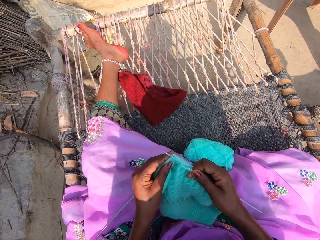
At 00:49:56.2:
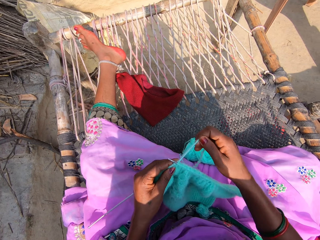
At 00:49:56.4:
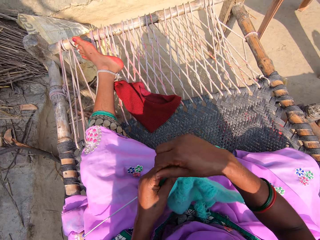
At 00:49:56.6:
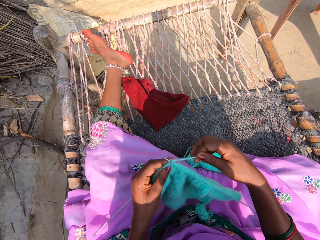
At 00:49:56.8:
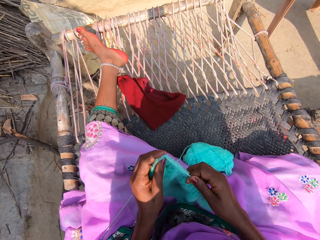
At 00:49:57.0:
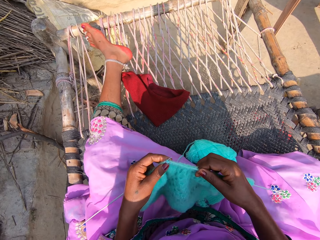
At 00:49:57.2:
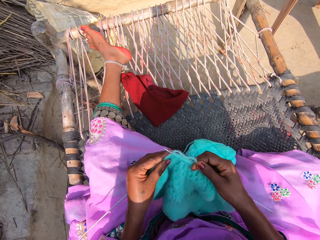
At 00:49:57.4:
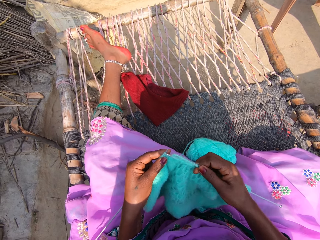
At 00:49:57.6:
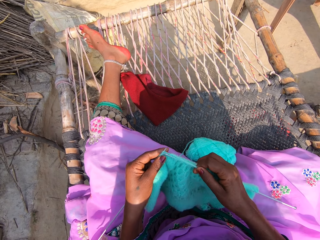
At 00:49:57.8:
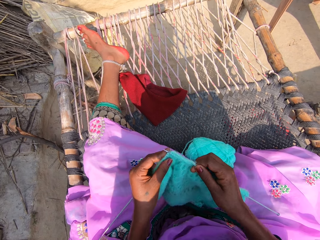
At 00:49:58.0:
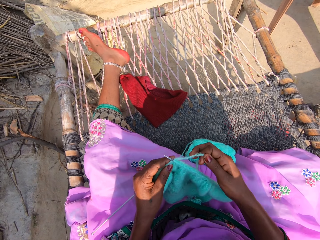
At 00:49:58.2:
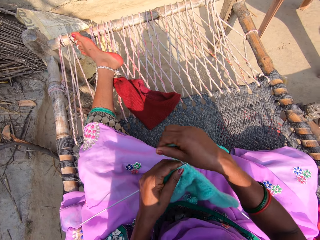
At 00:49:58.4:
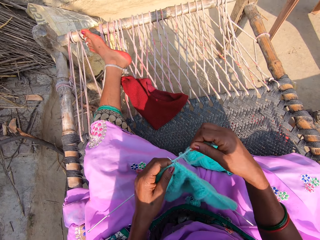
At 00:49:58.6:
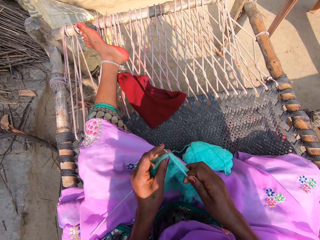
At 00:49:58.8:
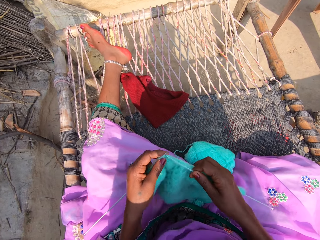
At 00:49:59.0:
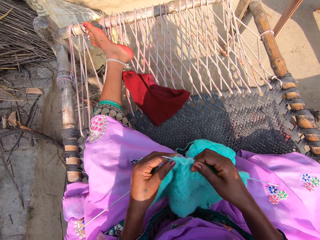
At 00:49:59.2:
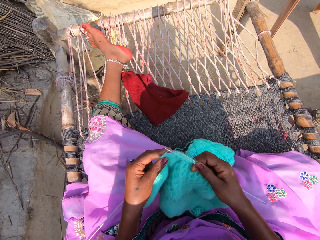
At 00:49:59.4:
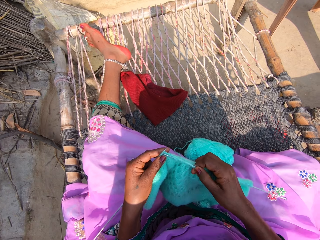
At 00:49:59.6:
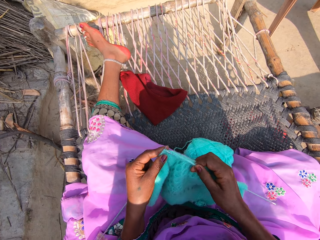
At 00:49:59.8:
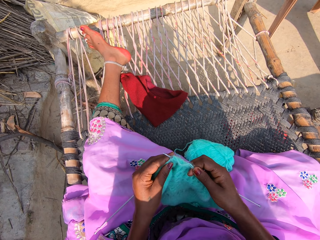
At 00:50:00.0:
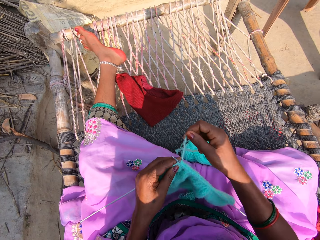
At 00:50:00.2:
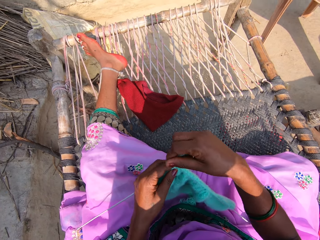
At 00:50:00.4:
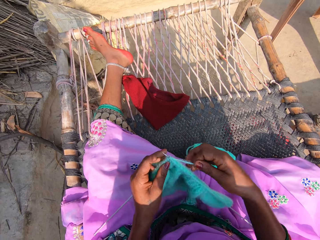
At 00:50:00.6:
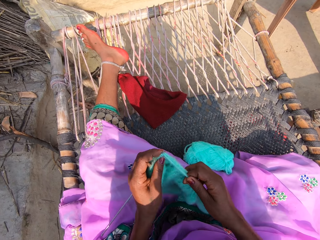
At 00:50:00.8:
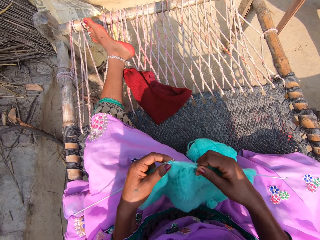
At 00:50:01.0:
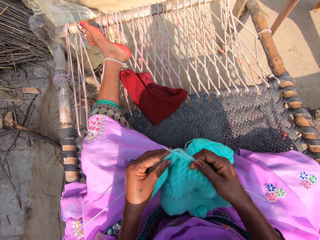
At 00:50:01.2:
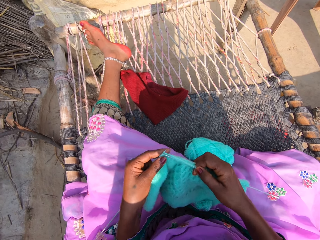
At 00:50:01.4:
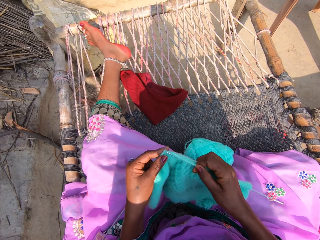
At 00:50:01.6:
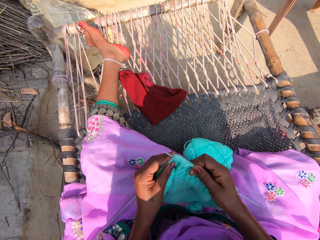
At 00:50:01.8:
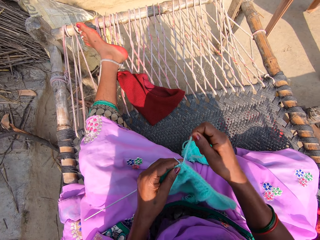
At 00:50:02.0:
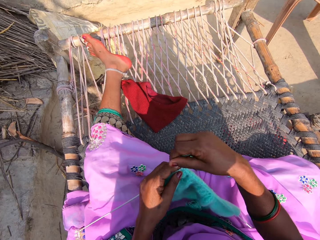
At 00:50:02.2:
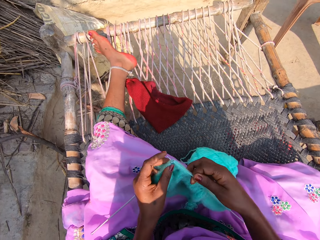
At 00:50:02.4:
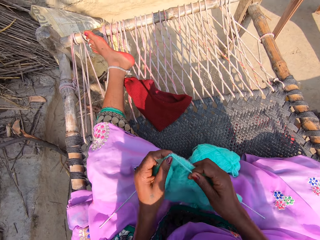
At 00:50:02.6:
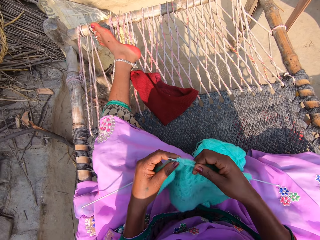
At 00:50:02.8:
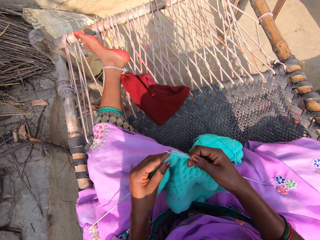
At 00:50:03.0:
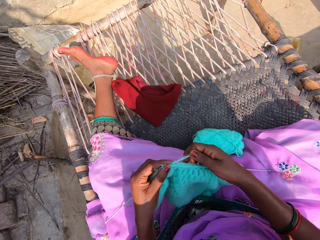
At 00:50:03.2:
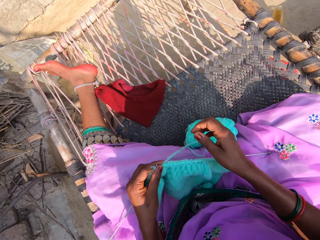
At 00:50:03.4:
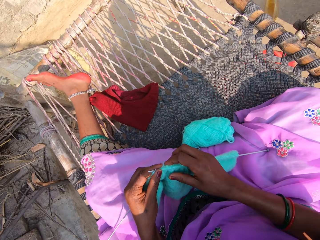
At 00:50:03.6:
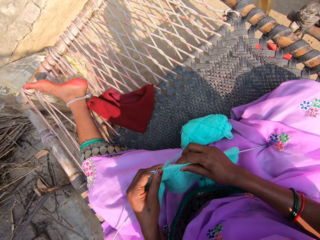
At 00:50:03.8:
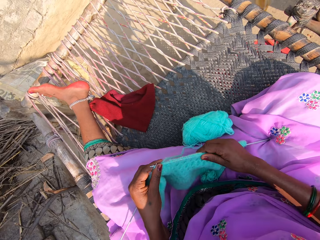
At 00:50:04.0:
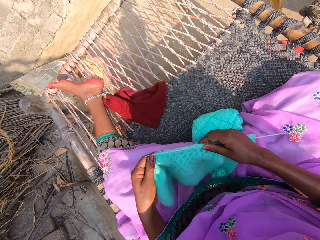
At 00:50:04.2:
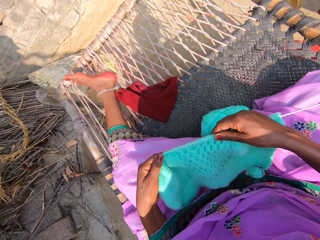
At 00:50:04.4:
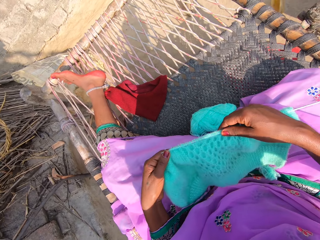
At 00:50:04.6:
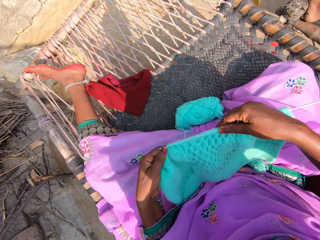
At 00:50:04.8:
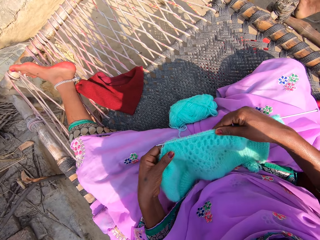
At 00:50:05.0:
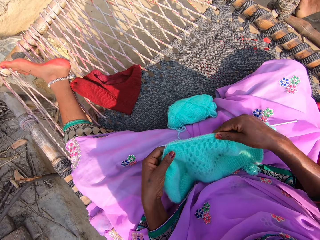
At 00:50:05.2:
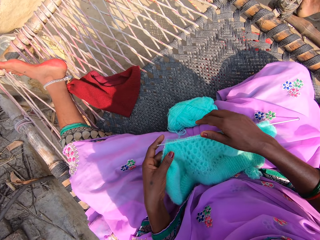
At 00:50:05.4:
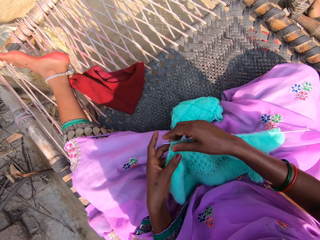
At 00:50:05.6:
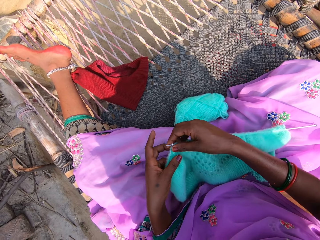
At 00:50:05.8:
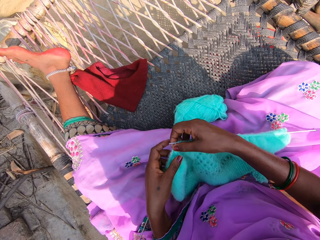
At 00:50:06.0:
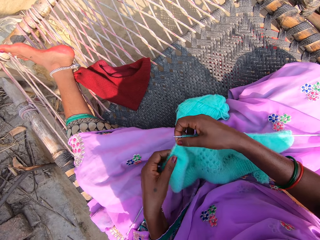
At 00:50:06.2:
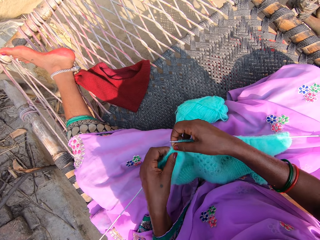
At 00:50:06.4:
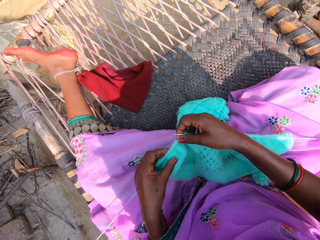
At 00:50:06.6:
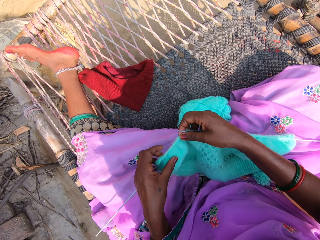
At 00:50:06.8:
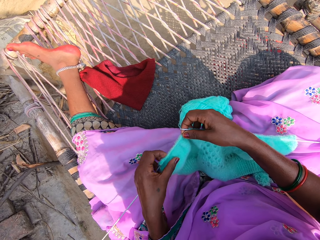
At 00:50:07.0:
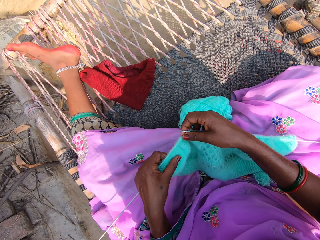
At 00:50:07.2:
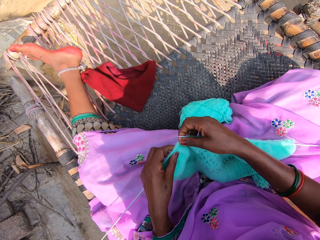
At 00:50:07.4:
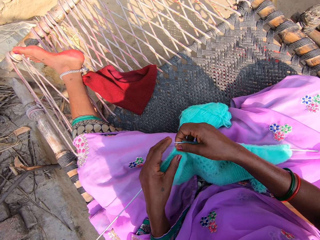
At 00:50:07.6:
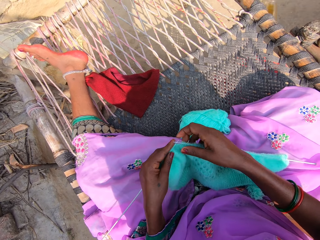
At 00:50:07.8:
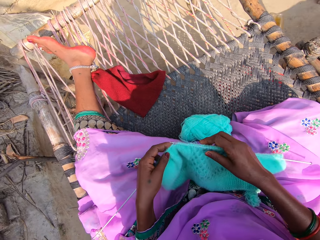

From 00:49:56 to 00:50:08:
The camera wearer looks at the fabric.

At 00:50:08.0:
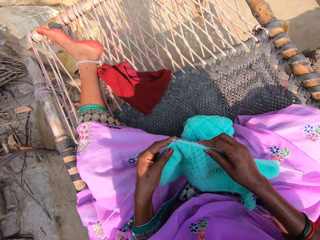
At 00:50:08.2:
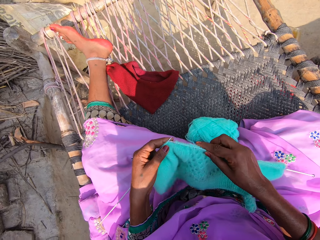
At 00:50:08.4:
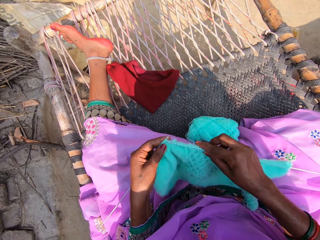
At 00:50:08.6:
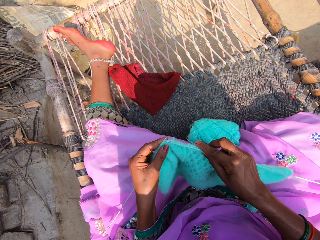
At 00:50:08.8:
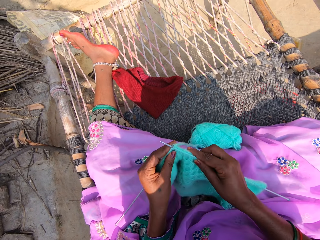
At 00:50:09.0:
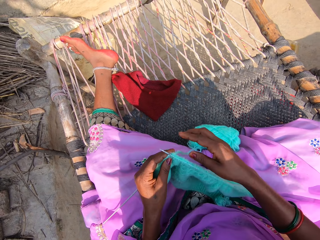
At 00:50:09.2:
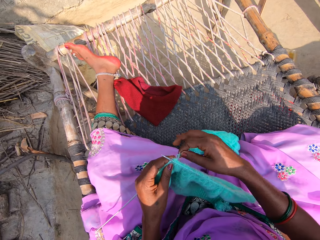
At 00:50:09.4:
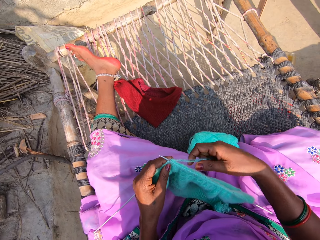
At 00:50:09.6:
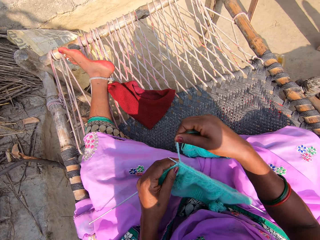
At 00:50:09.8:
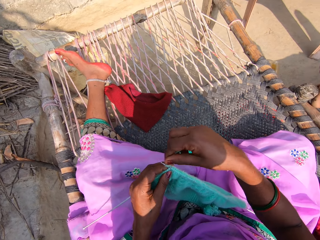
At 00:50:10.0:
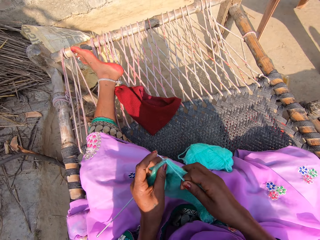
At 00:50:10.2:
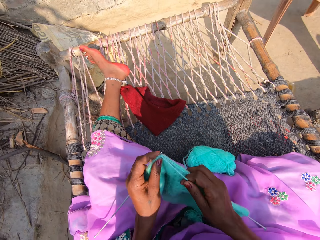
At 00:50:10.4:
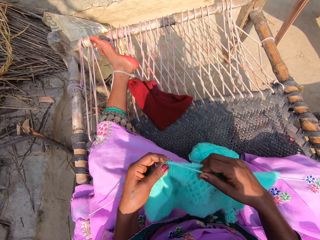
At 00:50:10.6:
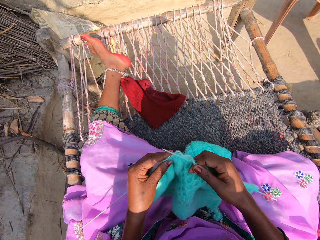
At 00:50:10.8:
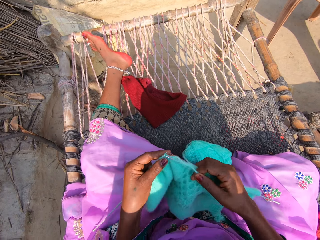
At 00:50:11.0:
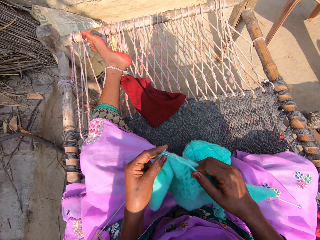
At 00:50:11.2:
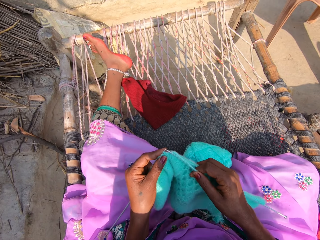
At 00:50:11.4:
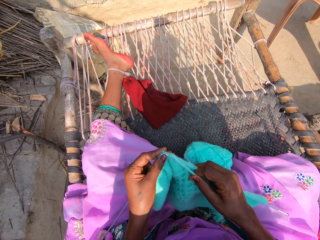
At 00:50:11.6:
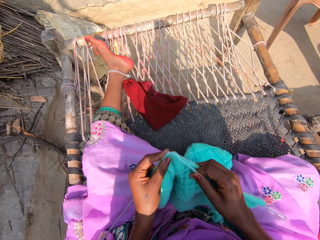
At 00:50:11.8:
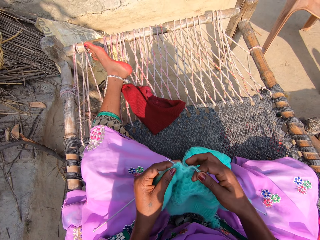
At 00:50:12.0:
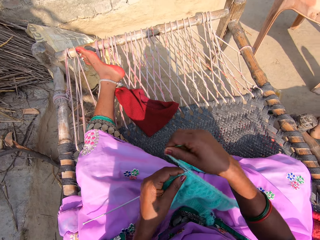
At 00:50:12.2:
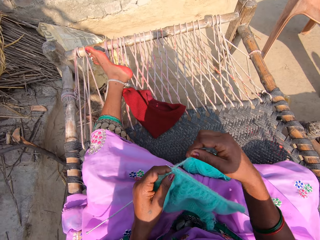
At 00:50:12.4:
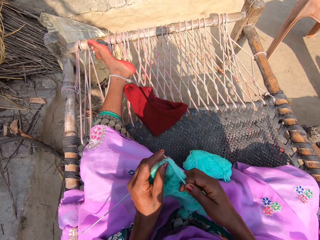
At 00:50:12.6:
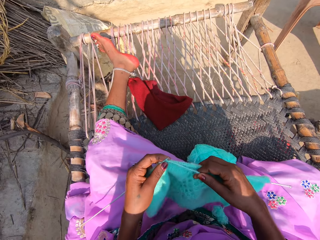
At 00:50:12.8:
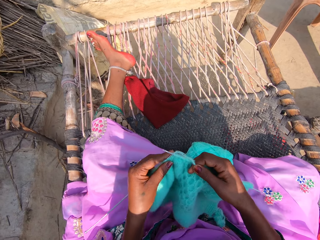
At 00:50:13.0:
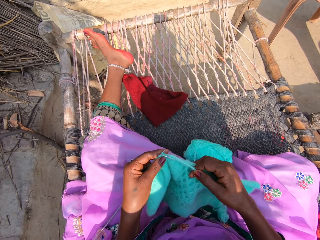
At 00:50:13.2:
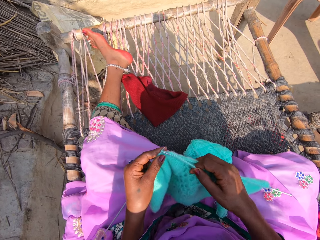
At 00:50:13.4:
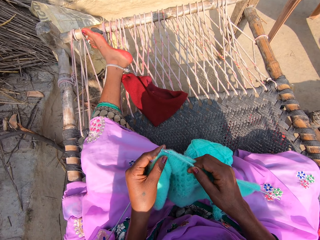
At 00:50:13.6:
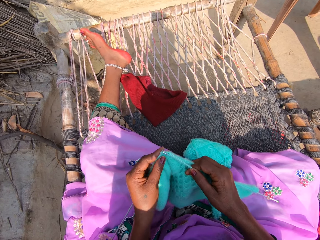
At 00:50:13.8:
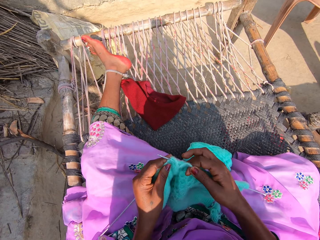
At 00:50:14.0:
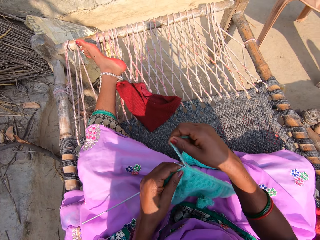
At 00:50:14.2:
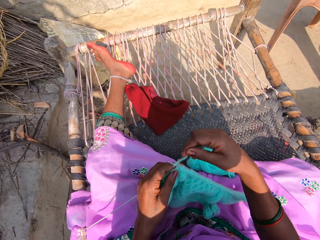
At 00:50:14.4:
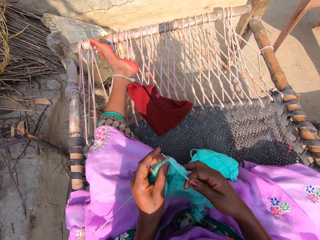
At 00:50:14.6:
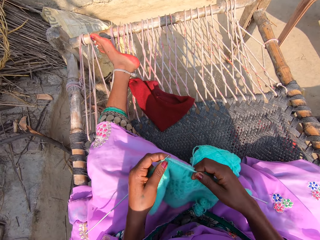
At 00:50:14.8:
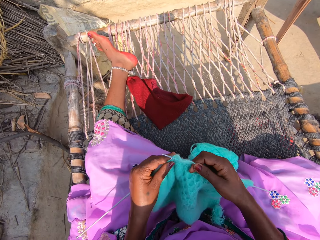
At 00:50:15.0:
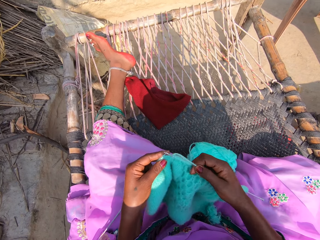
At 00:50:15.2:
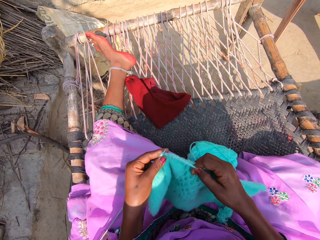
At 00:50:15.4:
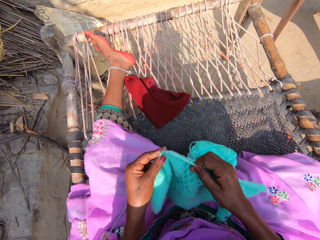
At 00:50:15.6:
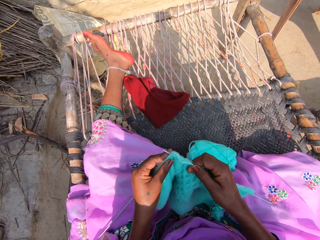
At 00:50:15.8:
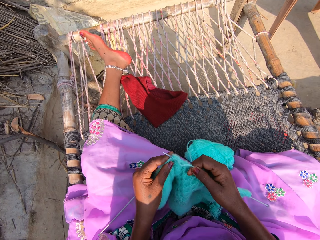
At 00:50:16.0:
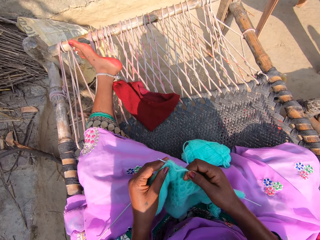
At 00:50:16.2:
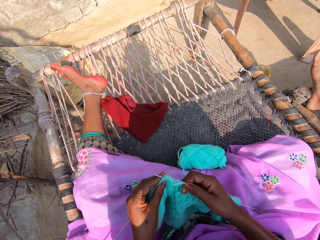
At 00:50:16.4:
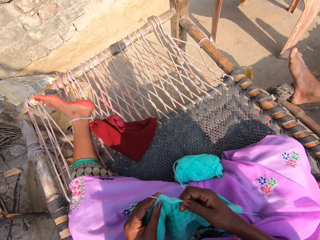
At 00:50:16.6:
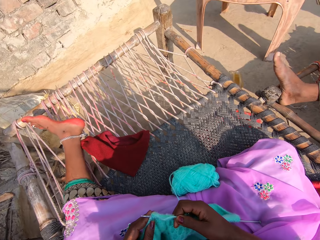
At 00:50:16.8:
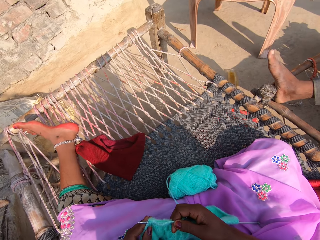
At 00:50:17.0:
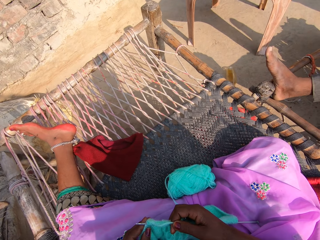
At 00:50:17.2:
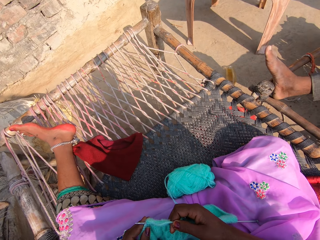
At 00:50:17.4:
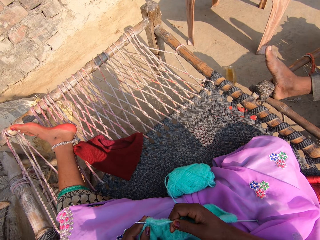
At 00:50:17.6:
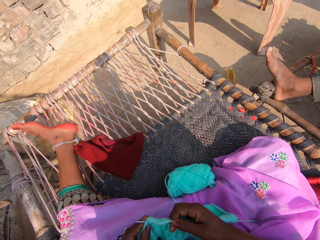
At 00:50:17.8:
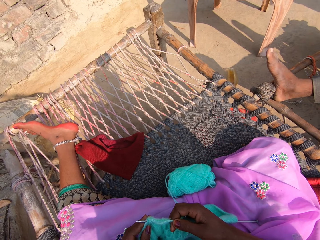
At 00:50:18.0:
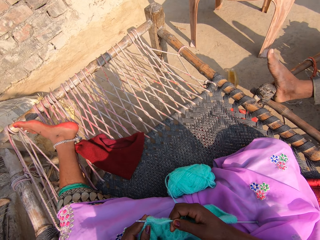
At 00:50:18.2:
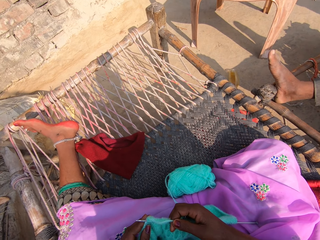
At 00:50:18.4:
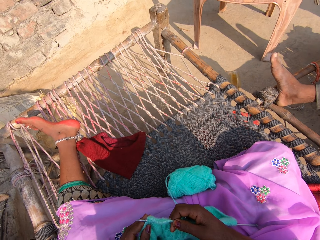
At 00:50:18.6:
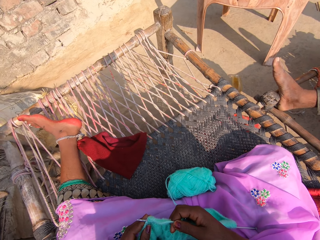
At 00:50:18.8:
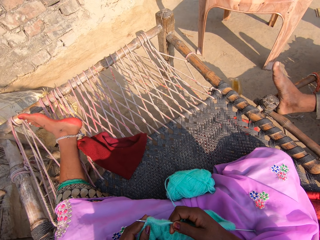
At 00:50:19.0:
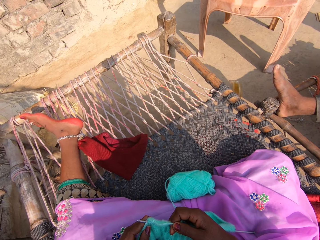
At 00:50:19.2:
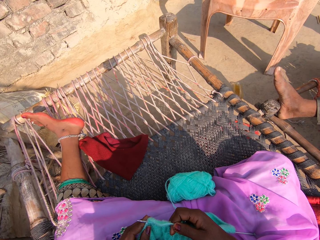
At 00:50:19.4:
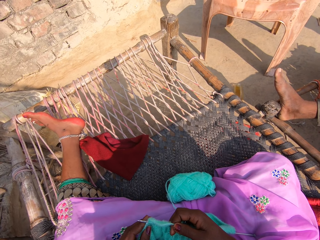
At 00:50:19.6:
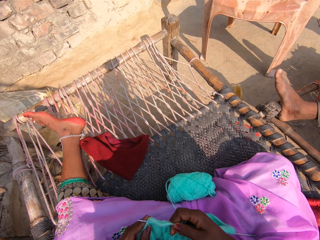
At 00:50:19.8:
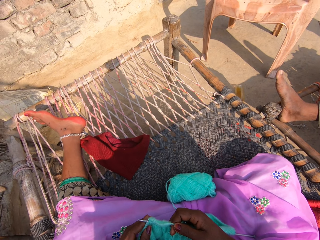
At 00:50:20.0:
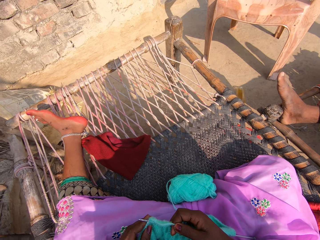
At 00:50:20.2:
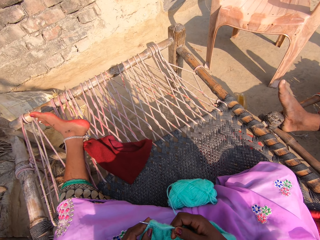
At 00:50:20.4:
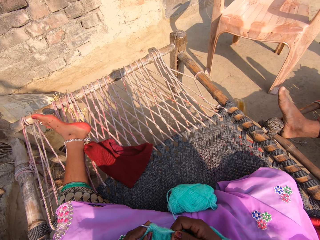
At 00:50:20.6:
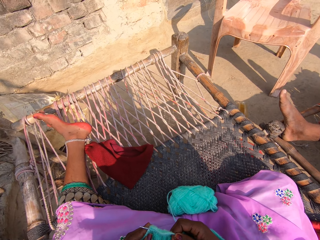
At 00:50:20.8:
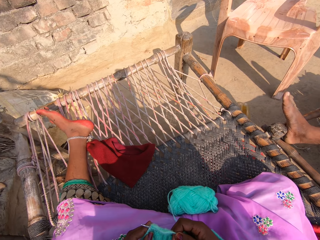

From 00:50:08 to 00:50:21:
The camera wearer knits the fabric. They stop knitting the fabric.
